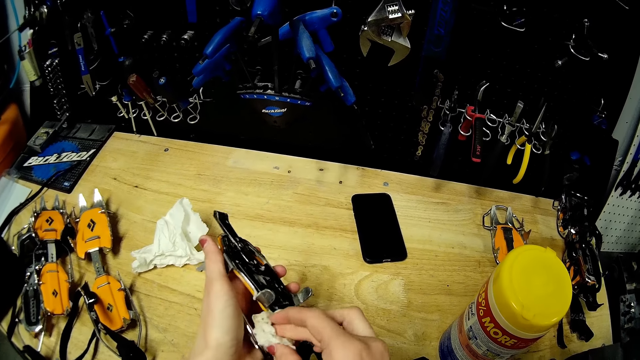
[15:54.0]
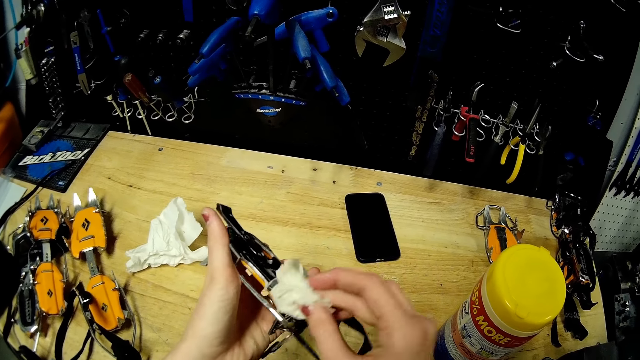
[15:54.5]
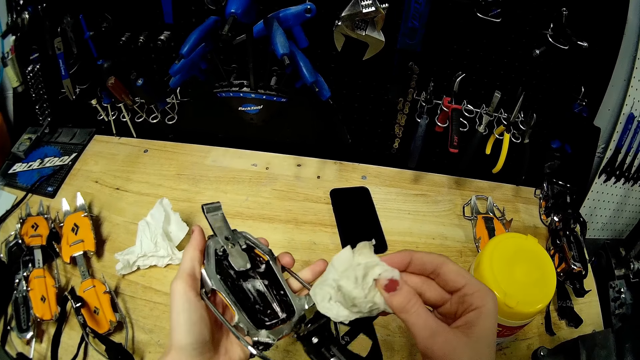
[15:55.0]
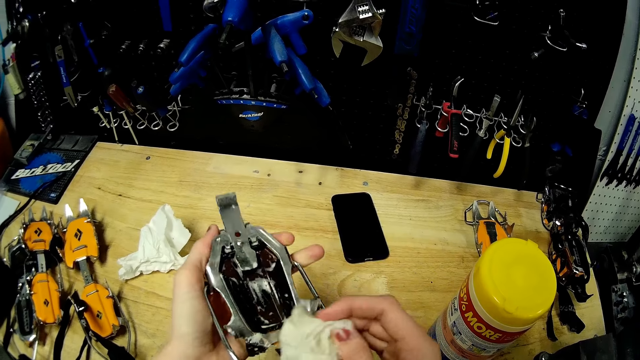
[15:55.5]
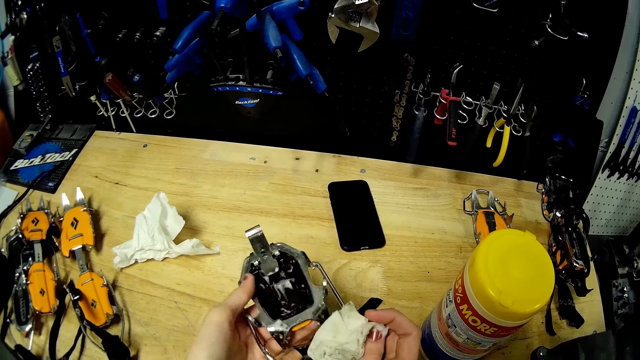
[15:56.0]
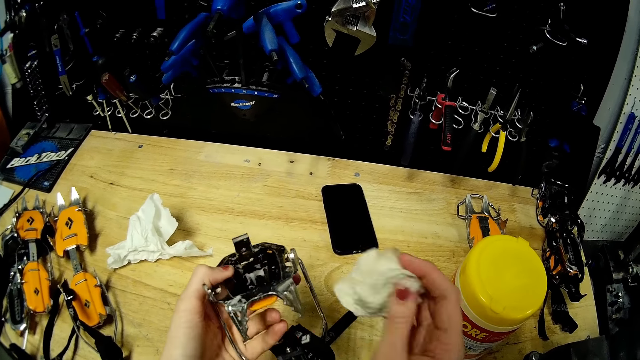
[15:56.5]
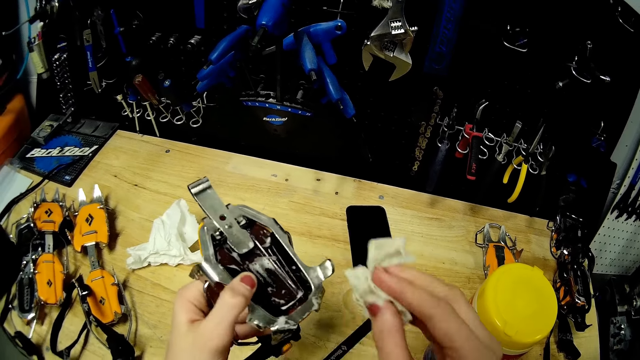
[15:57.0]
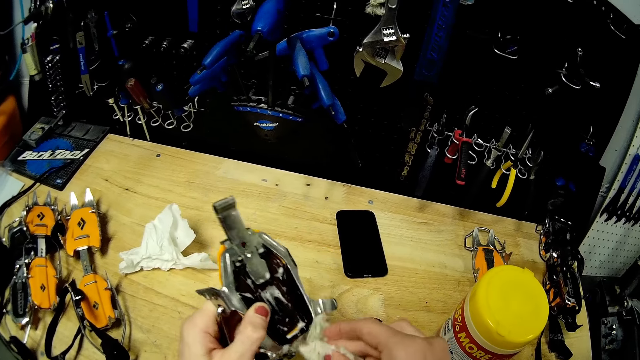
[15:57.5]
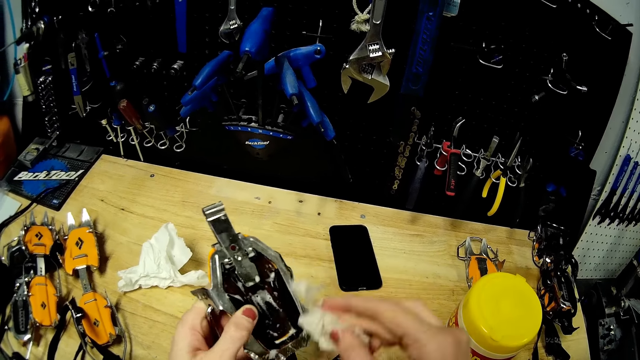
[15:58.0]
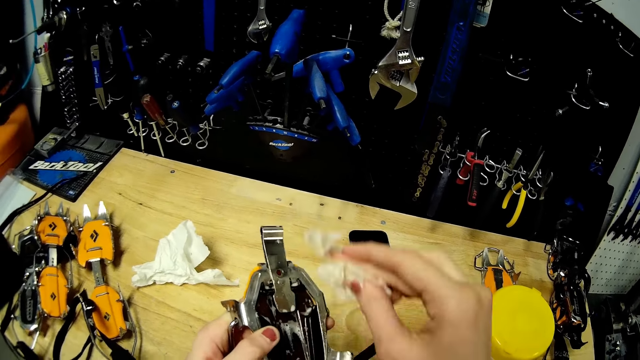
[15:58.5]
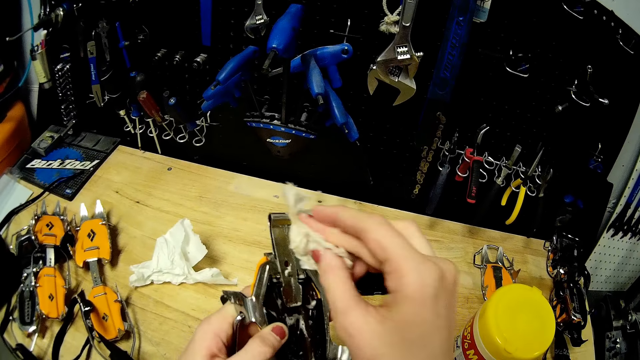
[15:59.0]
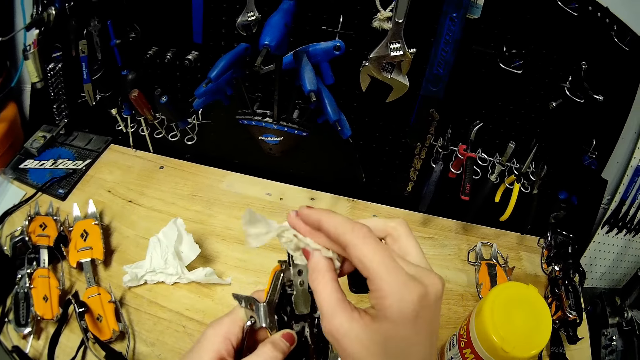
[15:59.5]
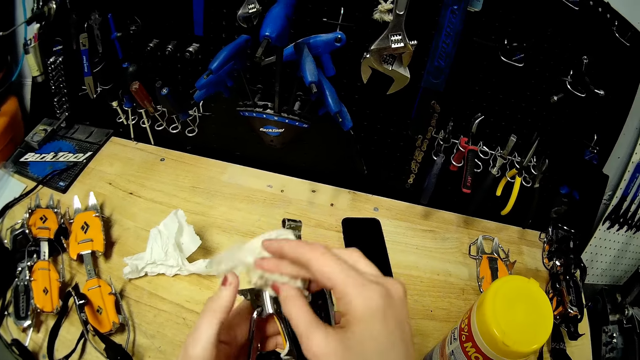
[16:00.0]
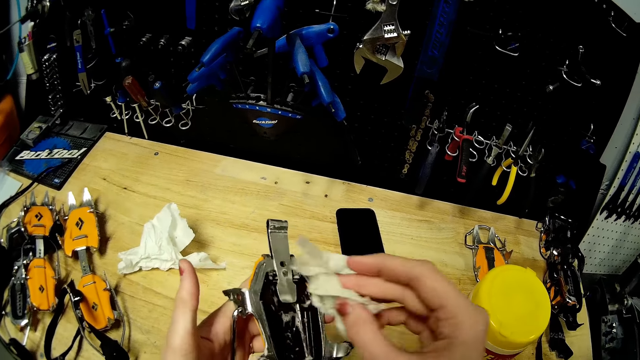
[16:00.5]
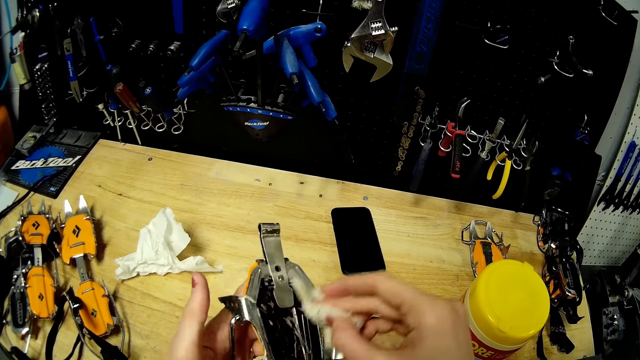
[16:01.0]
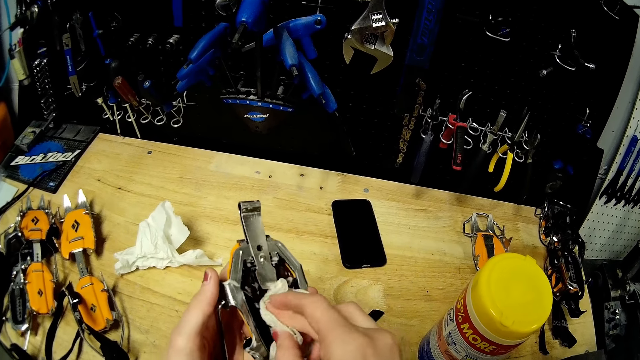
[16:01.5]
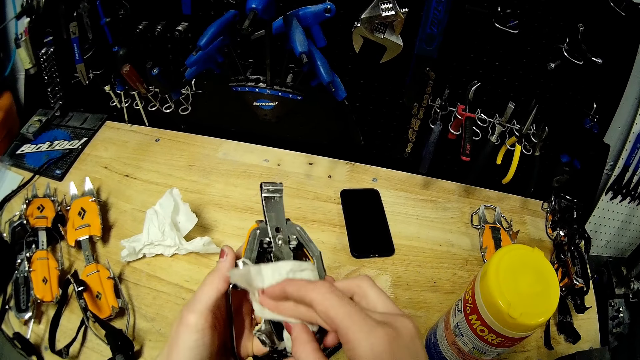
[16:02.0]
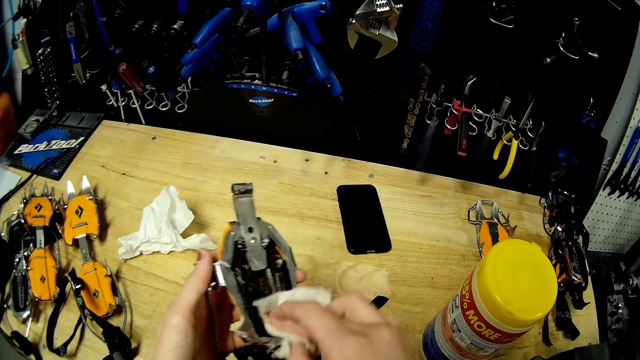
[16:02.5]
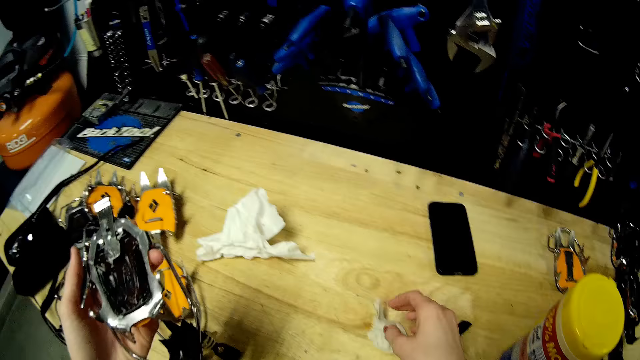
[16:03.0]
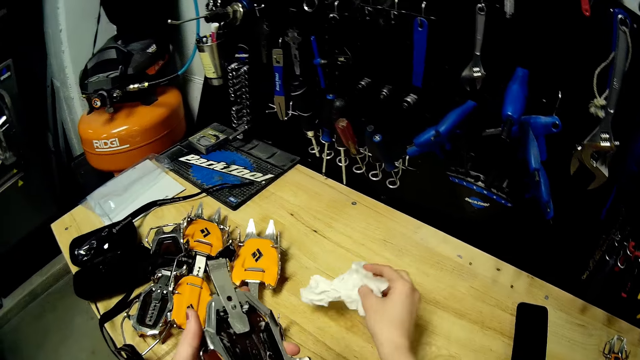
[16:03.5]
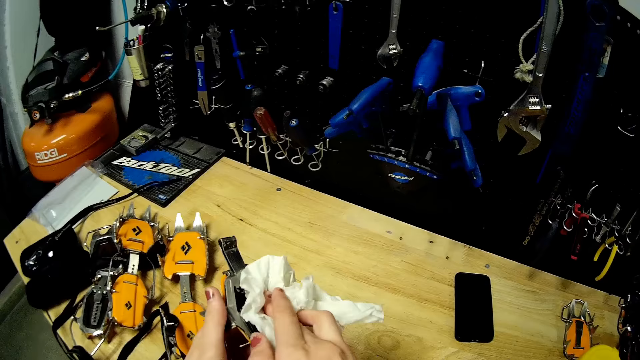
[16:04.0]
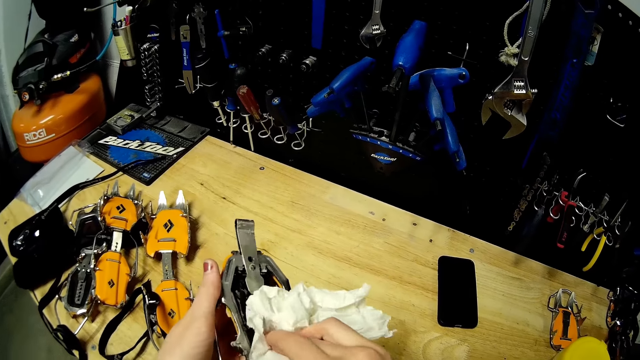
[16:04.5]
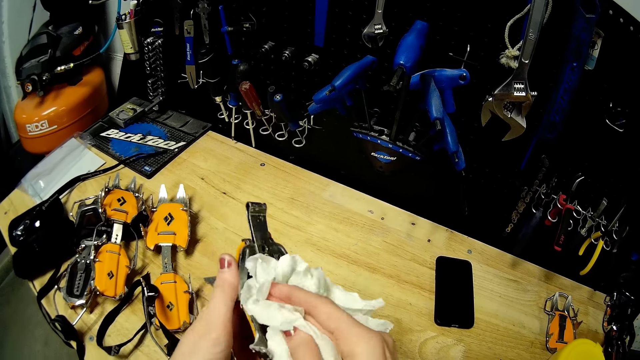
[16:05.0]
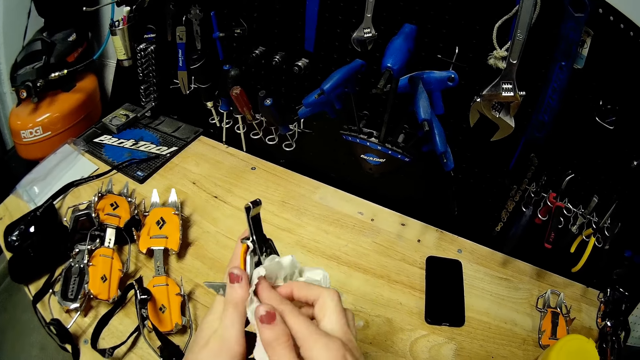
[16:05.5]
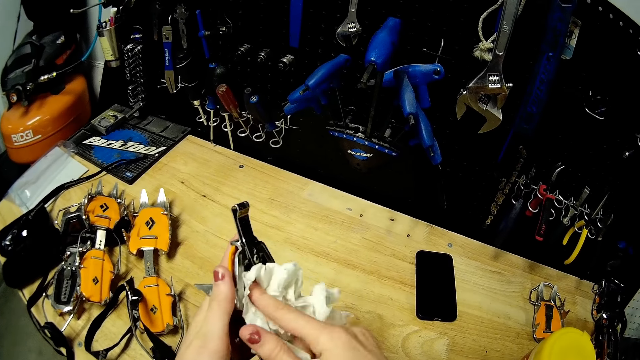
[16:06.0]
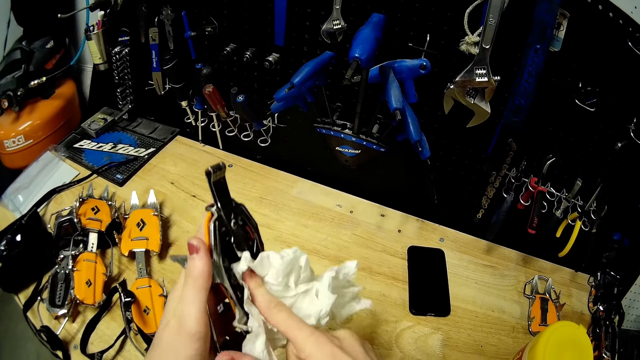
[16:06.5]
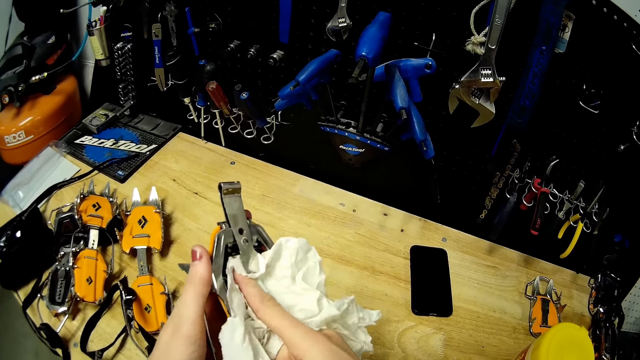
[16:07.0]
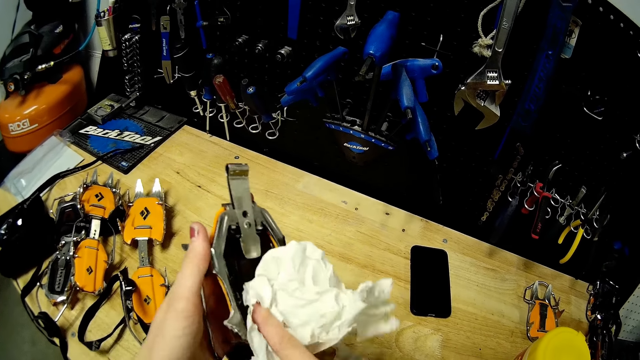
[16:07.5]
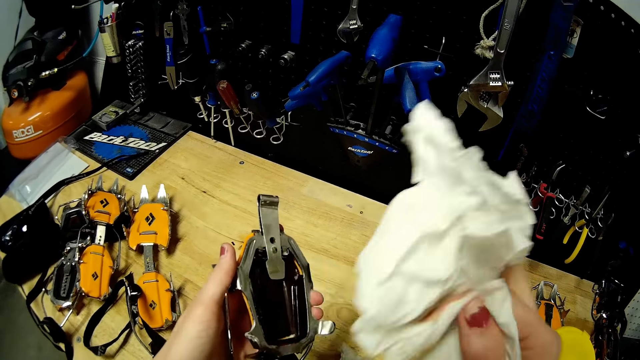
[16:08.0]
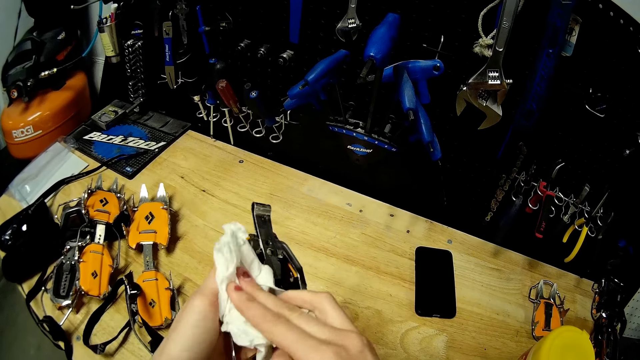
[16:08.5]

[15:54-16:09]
The camera wearer drops the tissue paper on the table with her right hand. She picks up the tissue paper from the table with her right hand. She cleans the strap crampon with the tissue paper in her right hand.

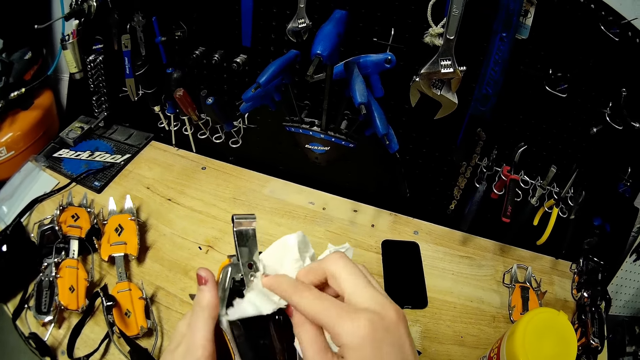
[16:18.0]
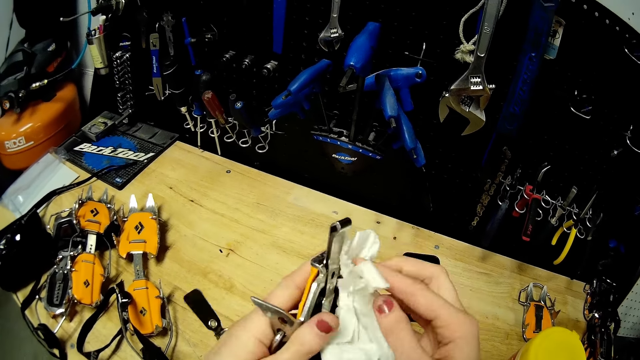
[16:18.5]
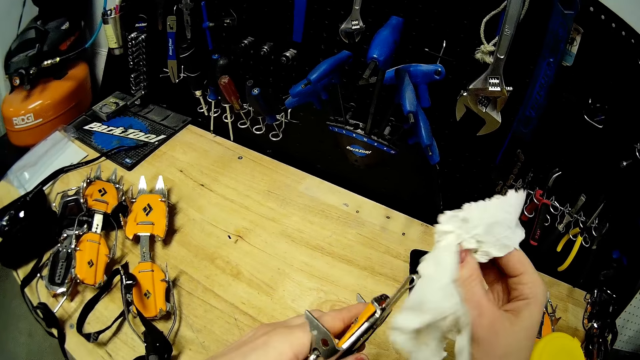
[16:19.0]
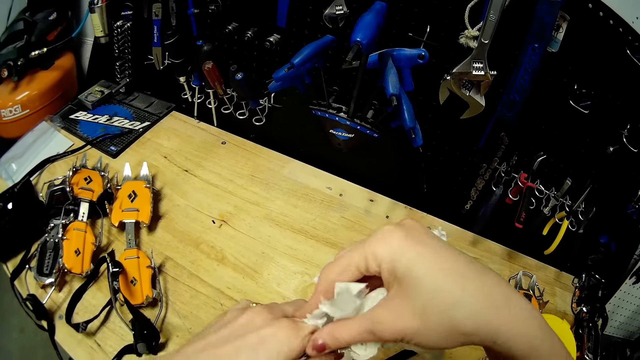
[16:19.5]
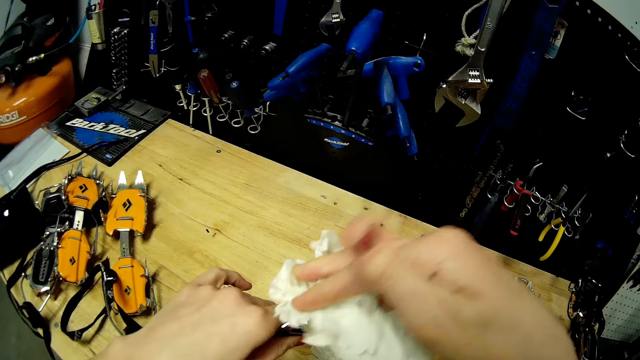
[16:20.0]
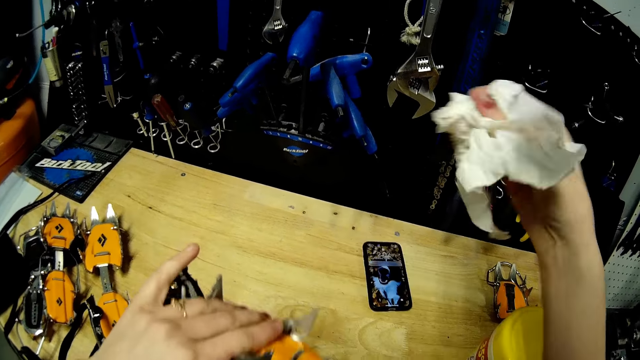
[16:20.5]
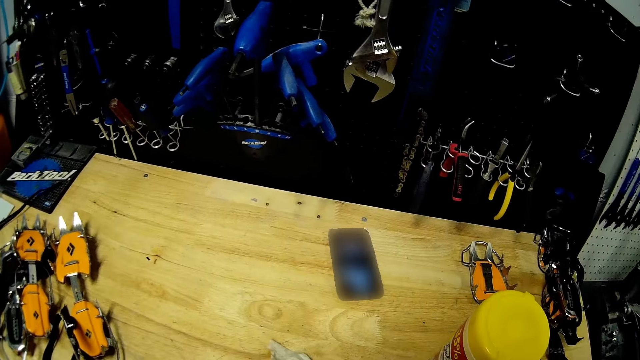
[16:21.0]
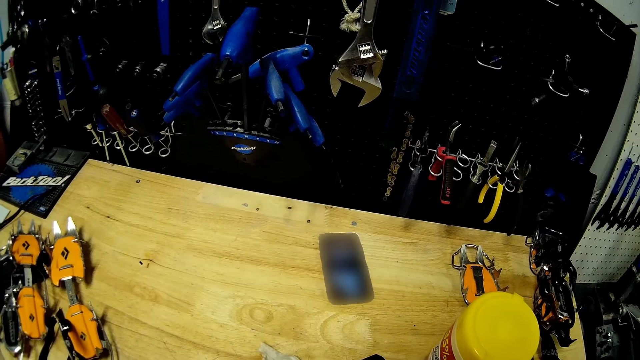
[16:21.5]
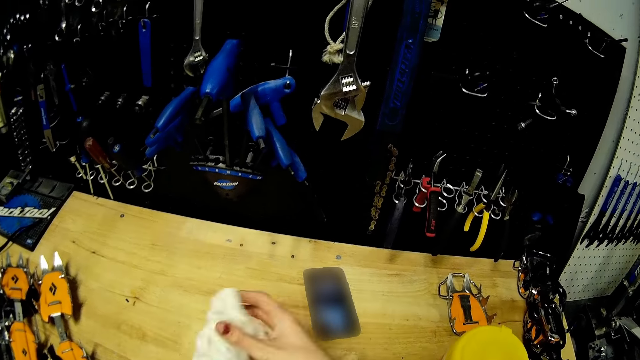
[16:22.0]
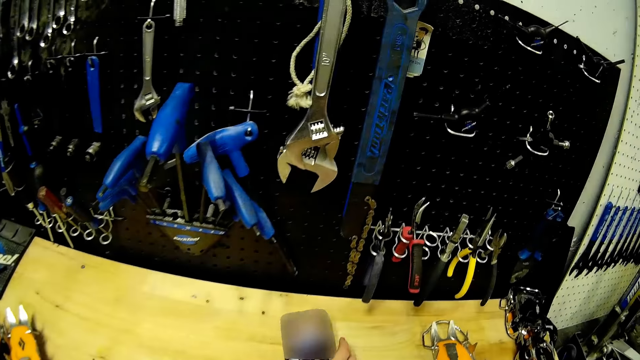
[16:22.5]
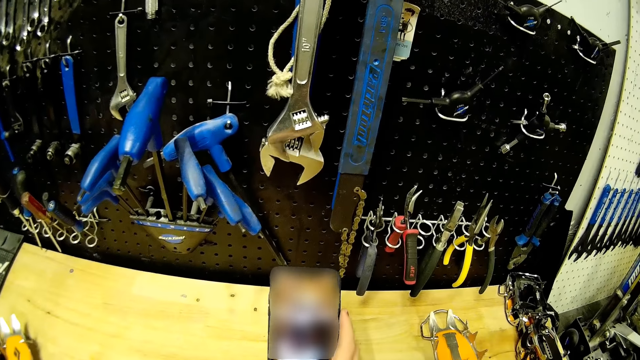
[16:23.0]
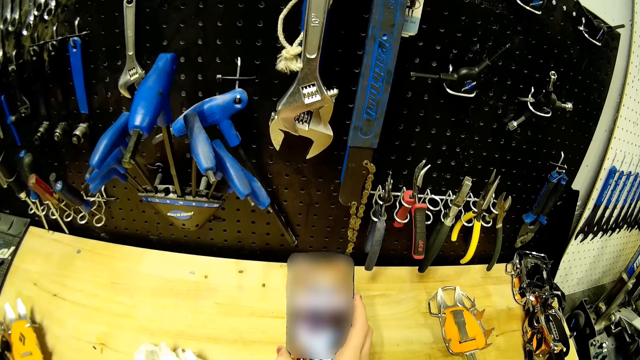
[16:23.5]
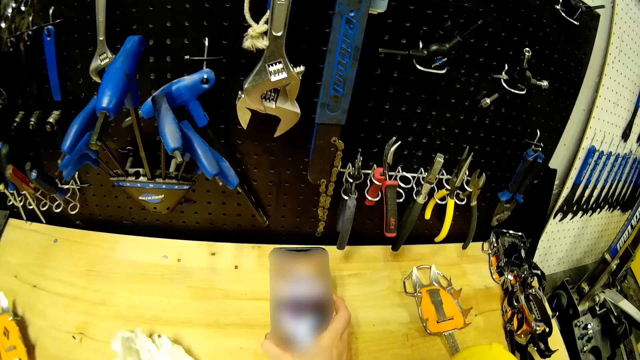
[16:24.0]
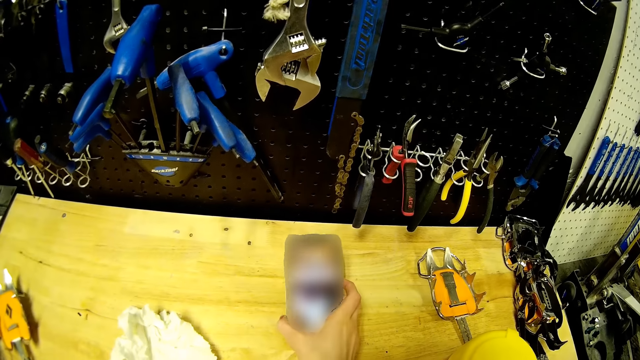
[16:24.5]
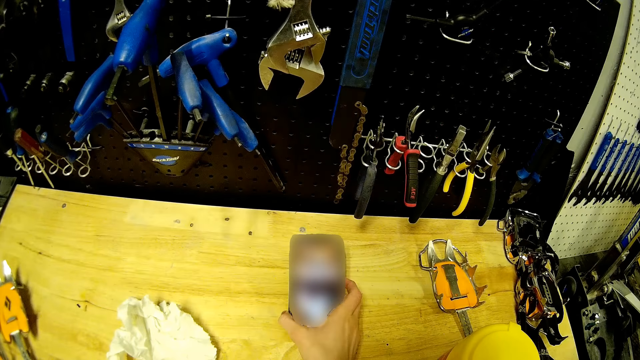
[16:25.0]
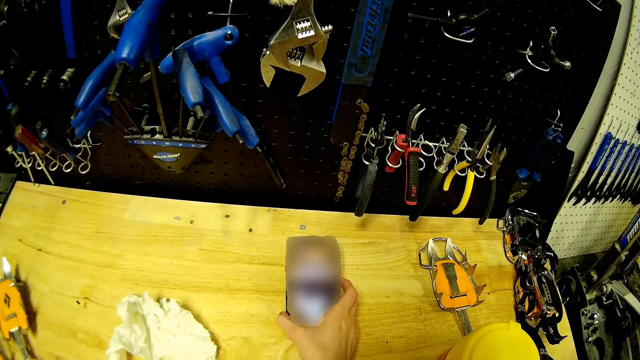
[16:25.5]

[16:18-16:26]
The camera wearer drops the tissue paper on the table with her right hand. She picks up the phone on the table with her right hand. She checks her phone.
